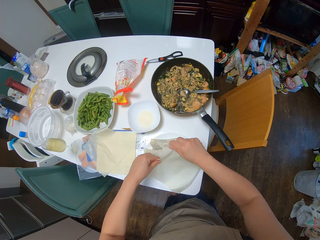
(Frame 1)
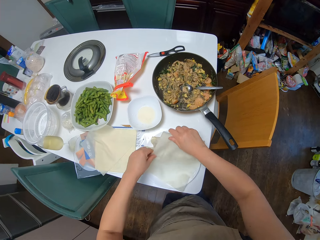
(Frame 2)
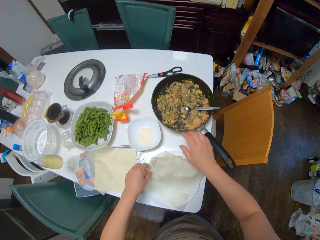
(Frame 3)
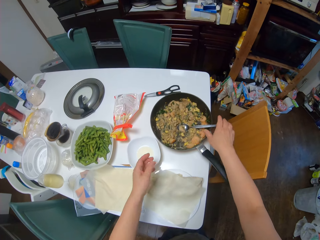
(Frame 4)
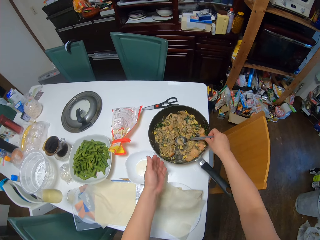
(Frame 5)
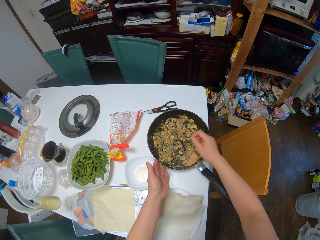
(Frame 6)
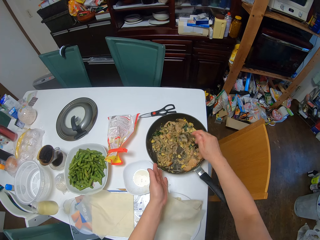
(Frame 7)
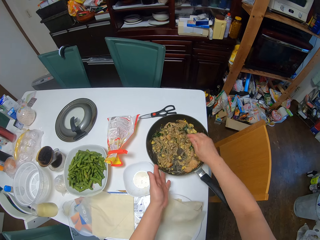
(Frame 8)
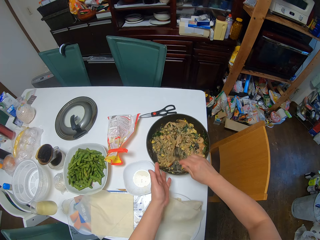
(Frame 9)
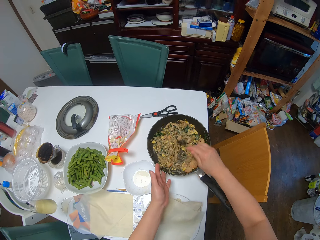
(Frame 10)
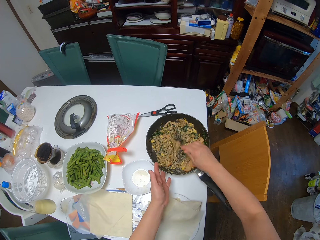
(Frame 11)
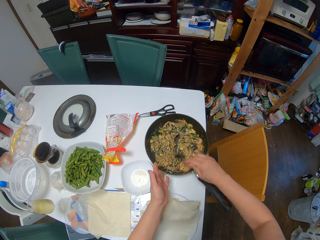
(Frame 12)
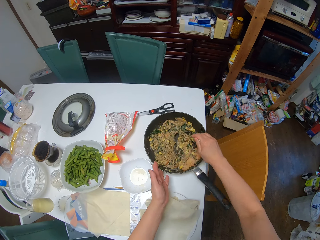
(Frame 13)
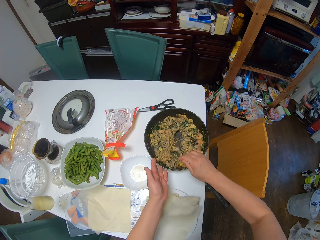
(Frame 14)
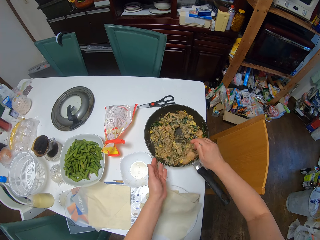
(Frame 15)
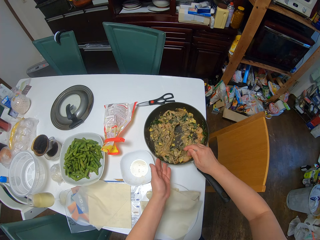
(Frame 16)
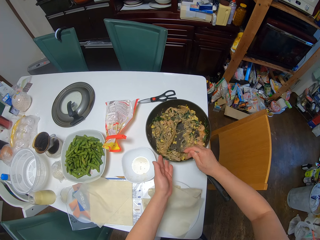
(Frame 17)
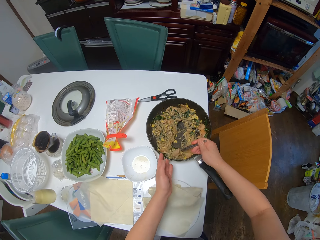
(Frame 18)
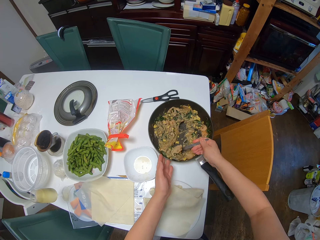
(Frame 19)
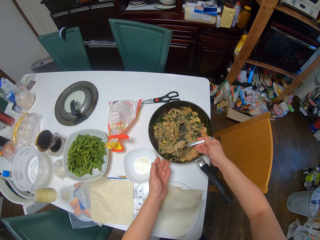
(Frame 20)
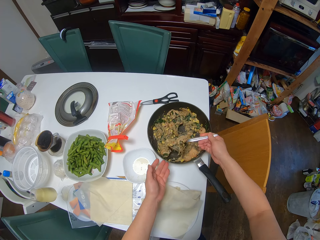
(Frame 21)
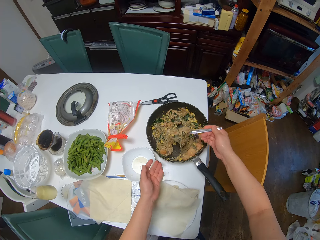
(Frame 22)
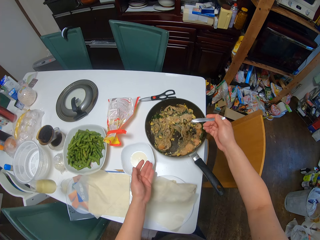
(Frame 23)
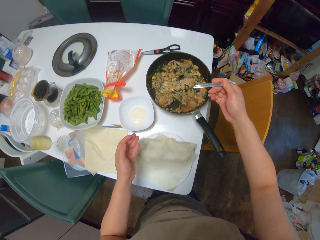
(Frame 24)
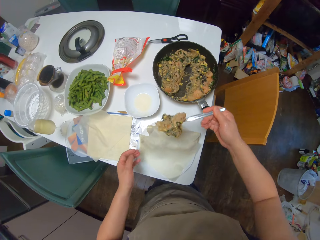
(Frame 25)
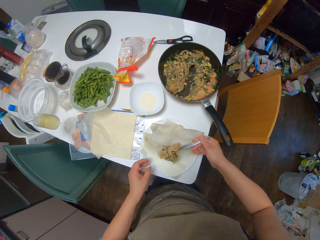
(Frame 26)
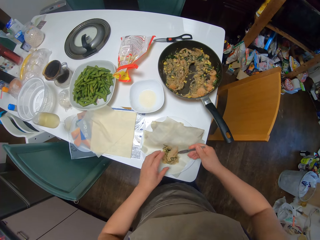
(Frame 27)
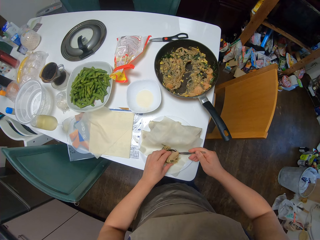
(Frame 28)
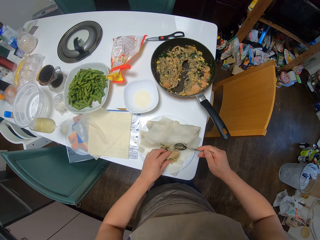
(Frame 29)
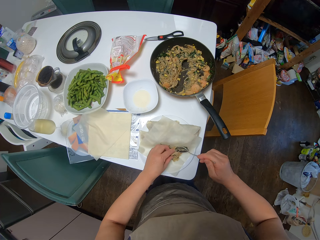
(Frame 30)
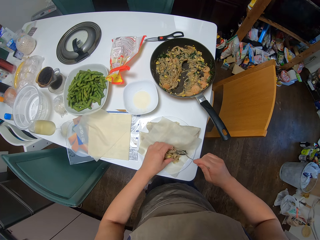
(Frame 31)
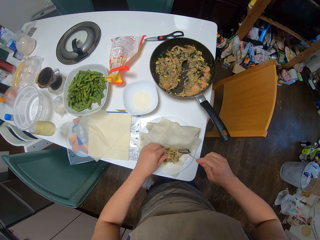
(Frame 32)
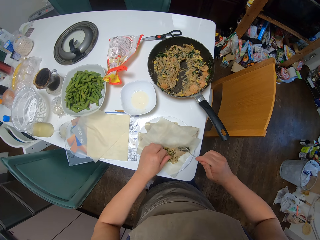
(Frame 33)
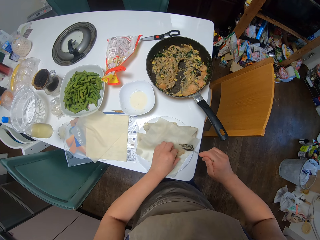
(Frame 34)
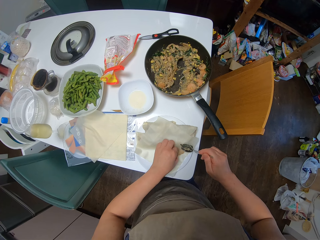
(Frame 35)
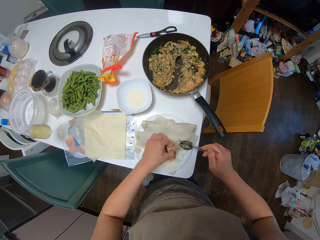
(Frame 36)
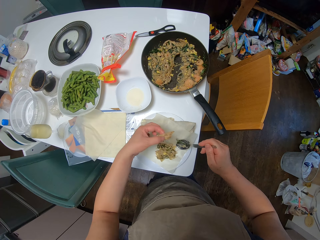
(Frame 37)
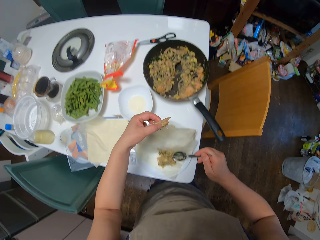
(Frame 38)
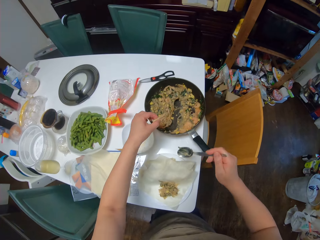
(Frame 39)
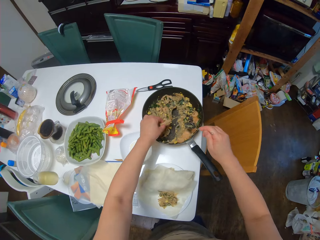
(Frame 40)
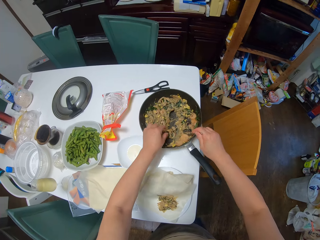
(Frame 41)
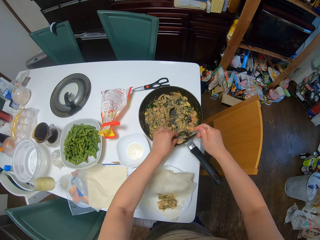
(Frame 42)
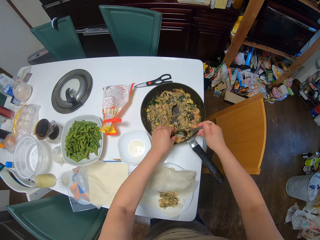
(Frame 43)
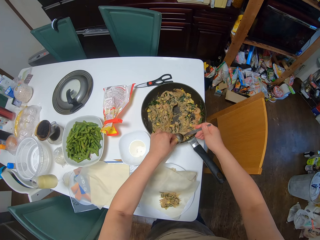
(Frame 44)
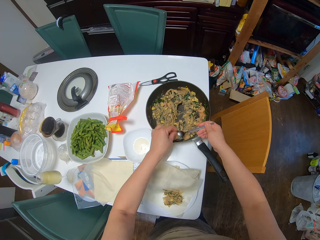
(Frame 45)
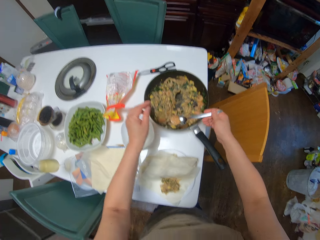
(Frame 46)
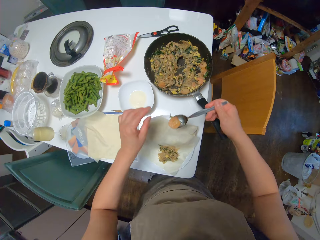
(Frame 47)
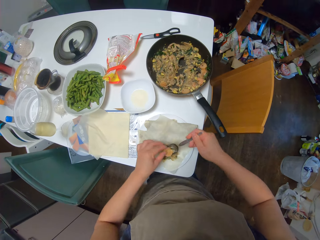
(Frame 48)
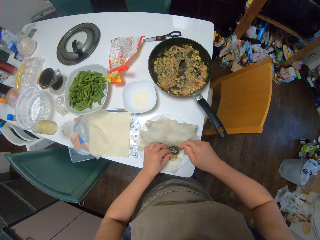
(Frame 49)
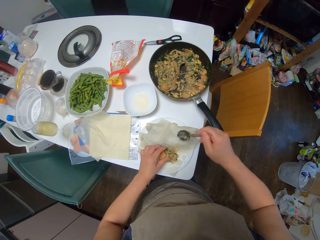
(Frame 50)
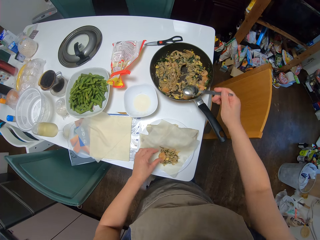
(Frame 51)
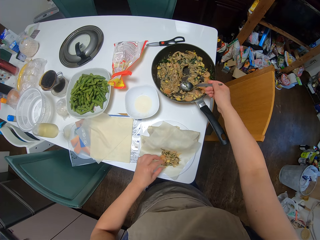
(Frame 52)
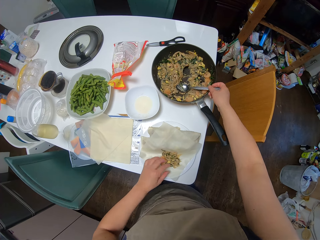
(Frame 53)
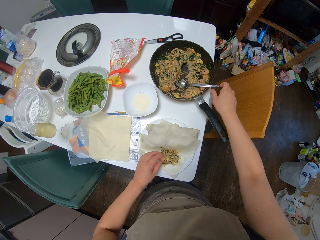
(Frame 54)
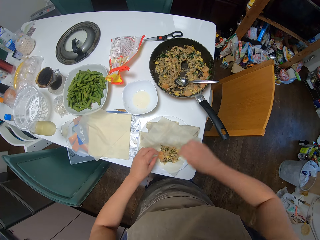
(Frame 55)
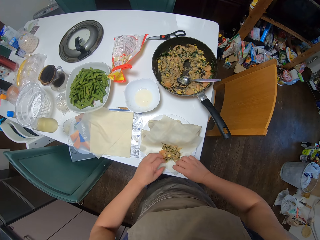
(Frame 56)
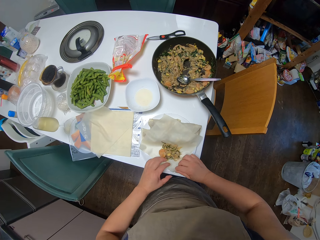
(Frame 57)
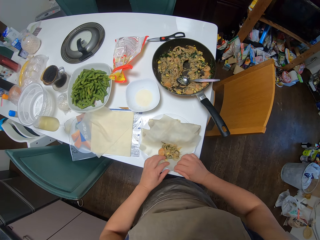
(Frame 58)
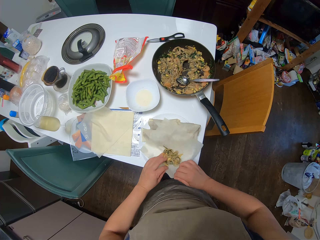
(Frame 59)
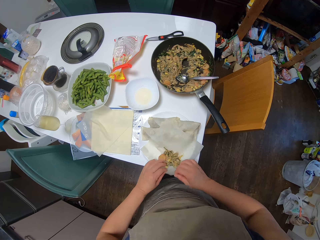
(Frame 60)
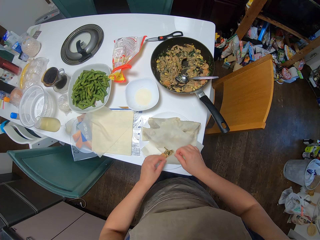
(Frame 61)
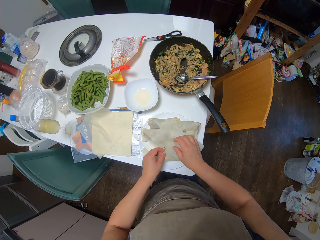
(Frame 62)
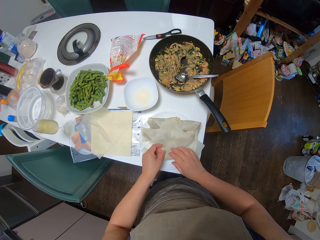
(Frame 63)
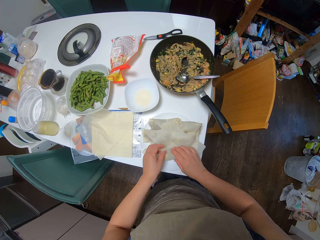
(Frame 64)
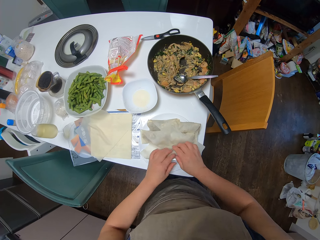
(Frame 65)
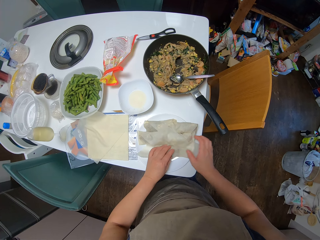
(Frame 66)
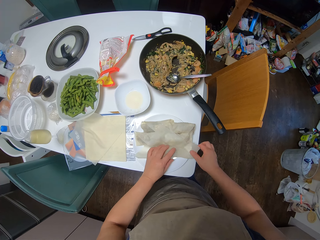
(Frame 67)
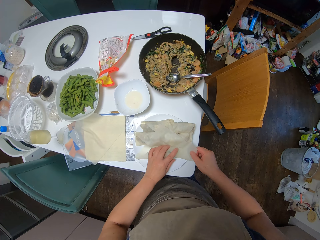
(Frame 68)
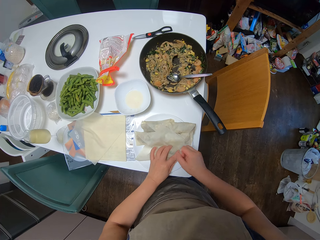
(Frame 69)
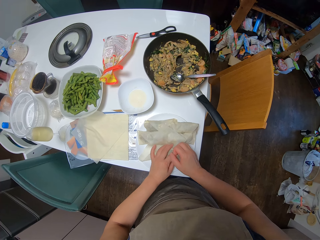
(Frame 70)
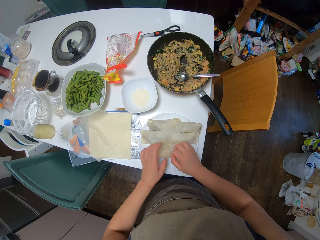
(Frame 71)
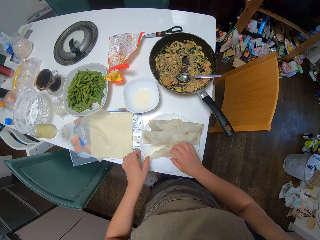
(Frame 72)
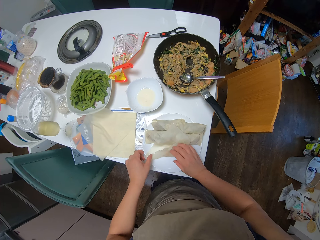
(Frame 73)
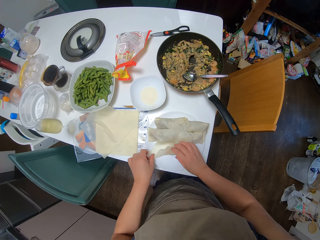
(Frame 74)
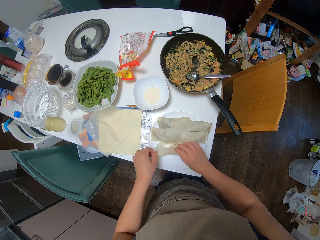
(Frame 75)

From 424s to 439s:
The camera wearer places the sheet on the plate. She picks up the spoon from the frying pan with her right hand. She scoops out the filling from the frying pan with the spoon. She drops the filling on the sheet. She serves food. She picks out the filling from the sheet with her left hand. She drops the sheet in the frying pan. She scoops out the filling from the frying pan with the spoon. She drops the filling on the sheet. She drops the spoon in the frying pan. She folds the sheet. She wraps the food.

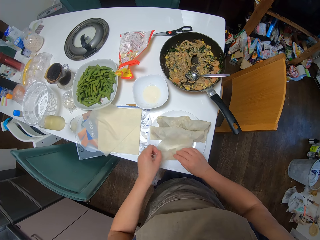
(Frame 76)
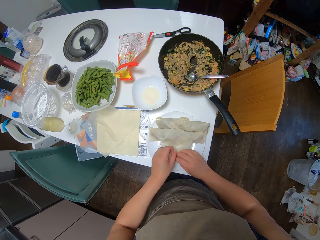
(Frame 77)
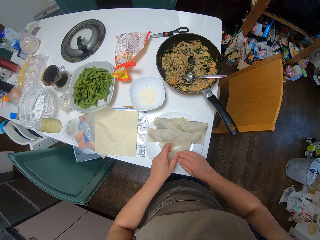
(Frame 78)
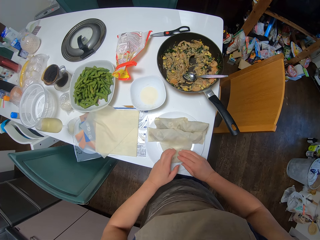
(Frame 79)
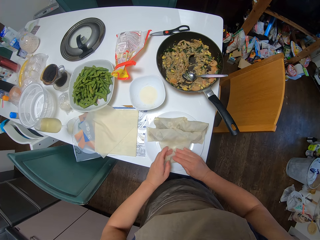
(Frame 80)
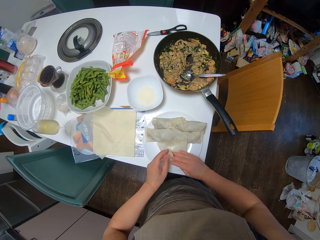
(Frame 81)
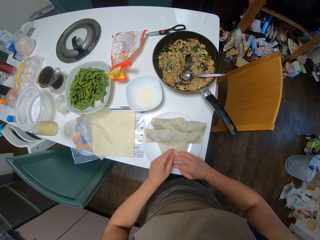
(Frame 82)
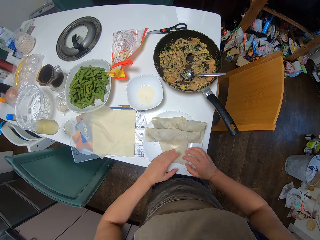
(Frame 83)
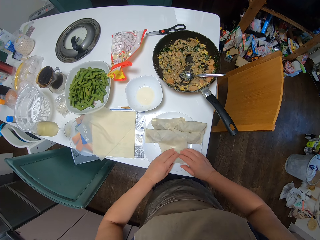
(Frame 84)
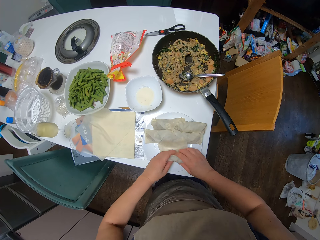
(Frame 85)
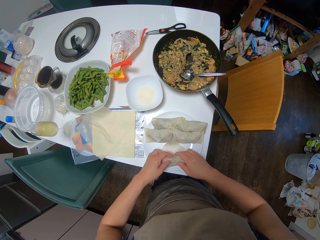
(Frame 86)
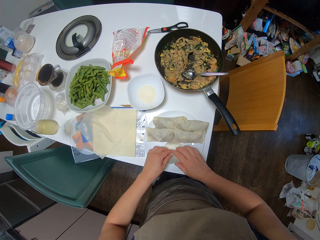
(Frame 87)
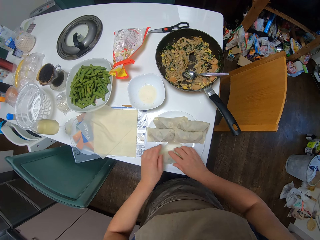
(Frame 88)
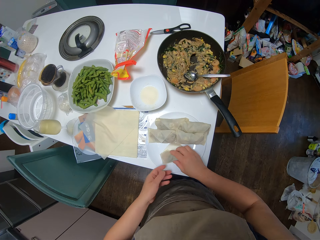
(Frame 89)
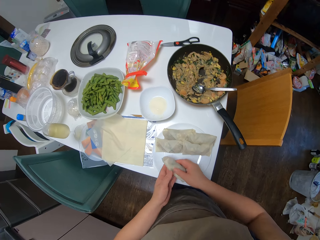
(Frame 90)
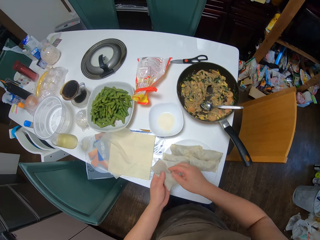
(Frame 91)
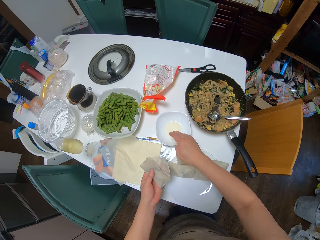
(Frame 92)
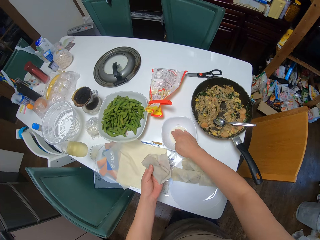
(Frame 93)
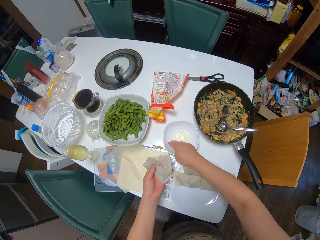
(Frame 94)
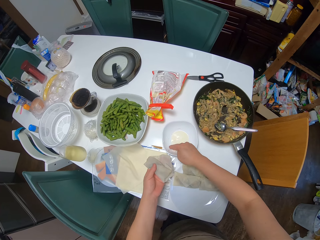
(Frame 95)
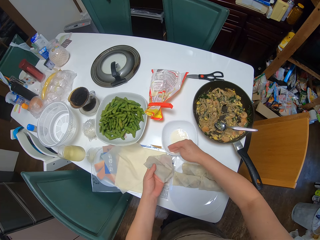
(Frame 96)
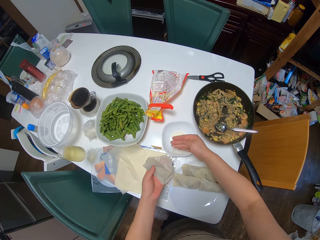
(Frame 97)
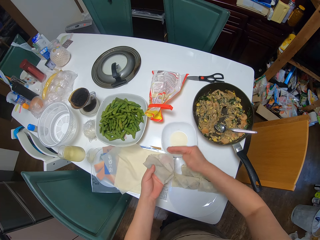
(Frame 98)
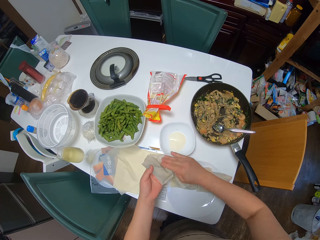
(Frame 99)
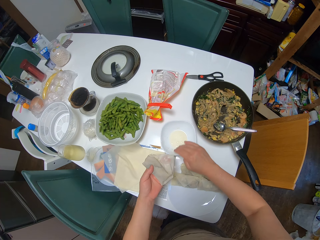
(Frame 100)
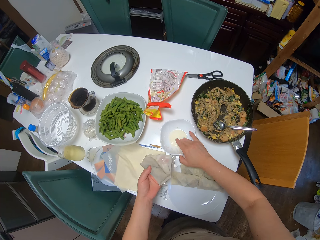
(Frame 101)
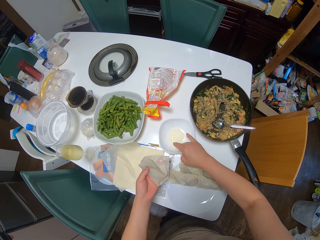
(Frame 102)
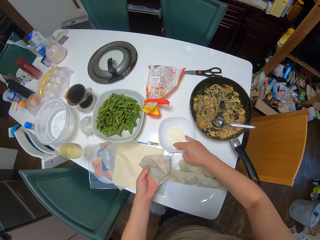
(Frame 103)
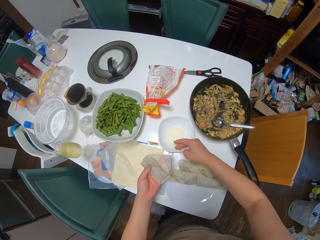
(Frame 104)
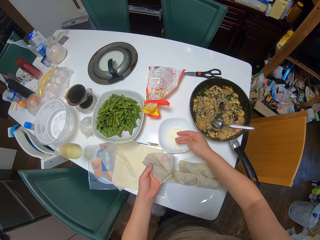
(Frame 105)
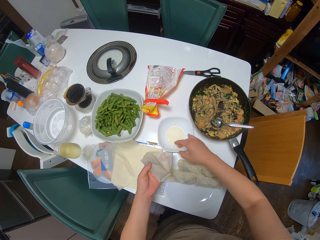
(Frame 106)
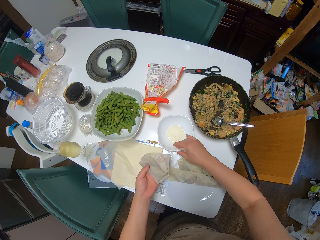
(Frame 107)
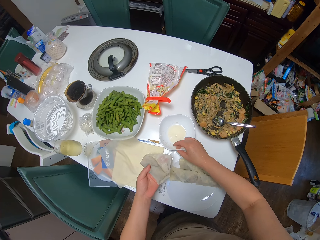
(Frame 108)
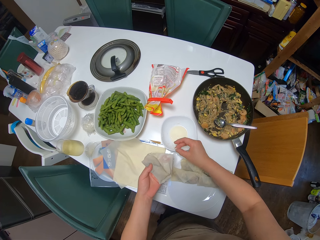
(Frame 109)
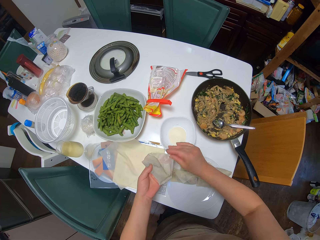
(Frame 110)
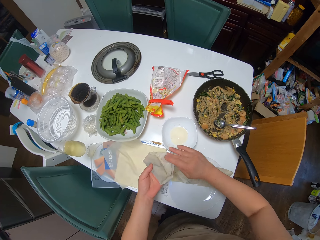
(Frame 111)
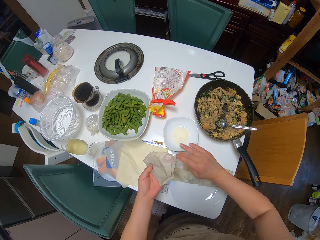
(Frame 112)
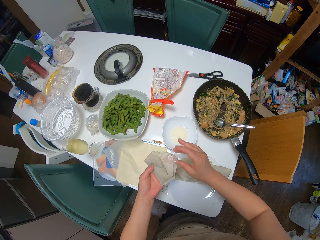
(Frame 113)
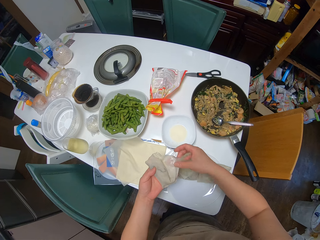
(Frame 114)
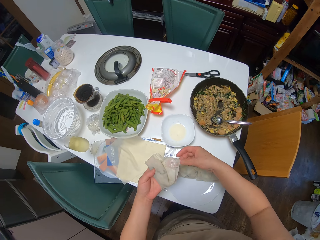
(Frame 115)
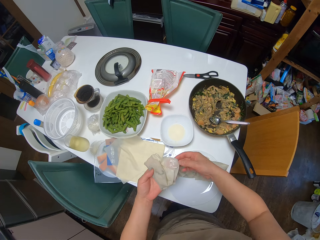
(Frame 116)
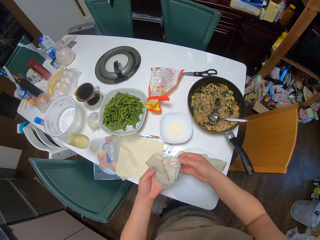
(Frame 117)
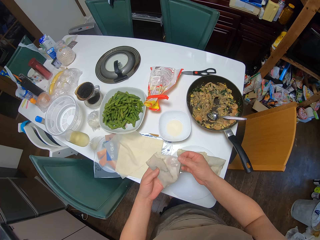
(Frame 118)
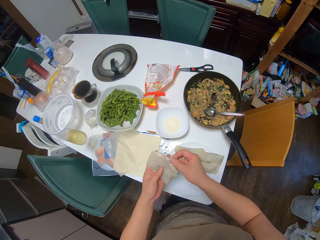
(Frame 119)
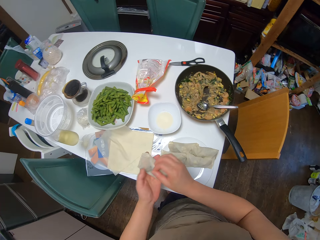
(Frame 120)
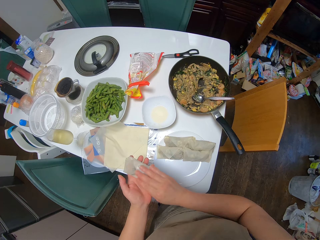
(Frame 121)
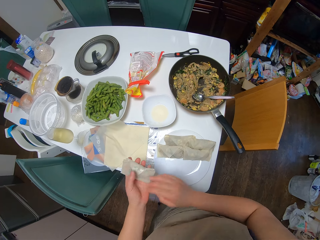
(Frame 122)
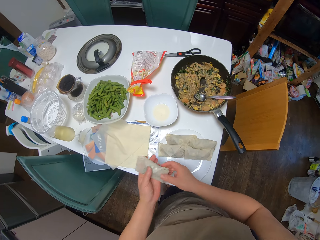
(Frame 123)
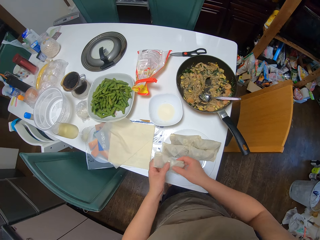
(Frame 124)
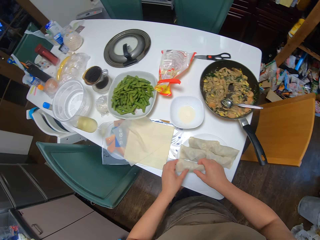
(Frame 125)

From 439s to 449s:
The camera wearer picks up the spring roll from the plate with her right hand. She passes the spring roll to her left hand. She dips her right hand in the plate of oil. She rubs the oil on the sheet. She dips her right hand in the plate of oil. She rubs the oil on the sheet. She seals the spring roll.
